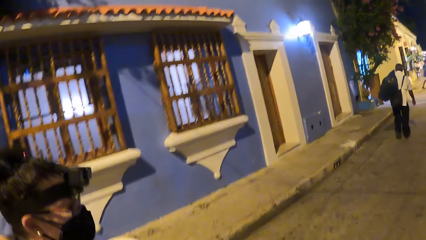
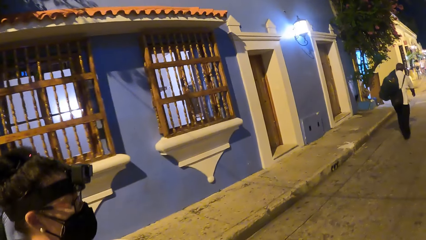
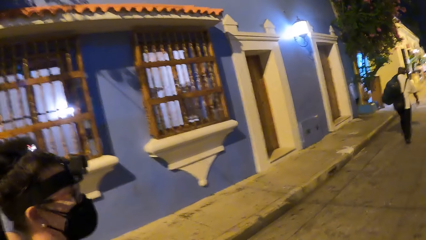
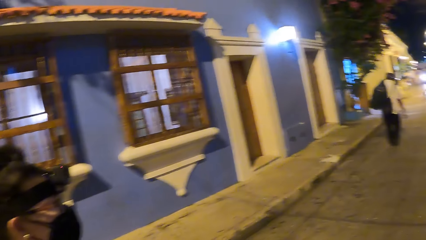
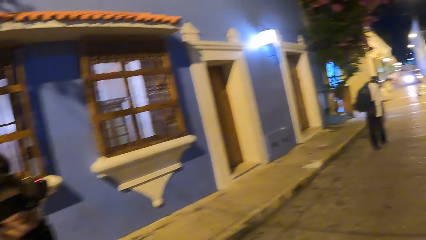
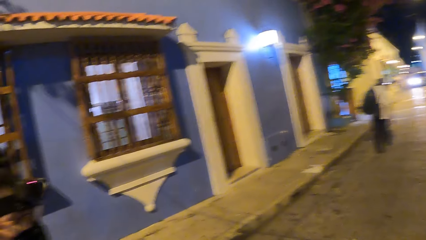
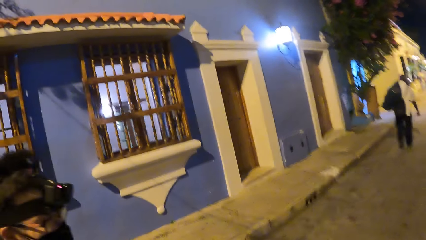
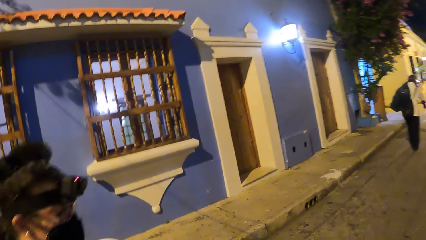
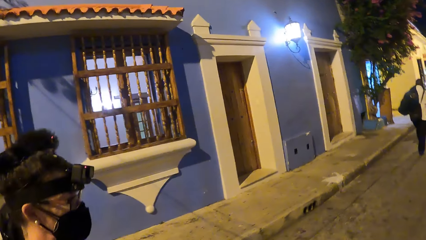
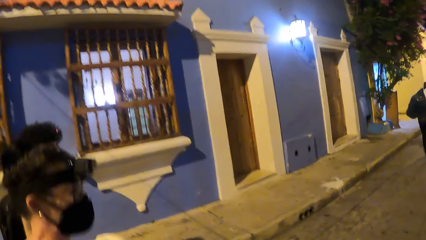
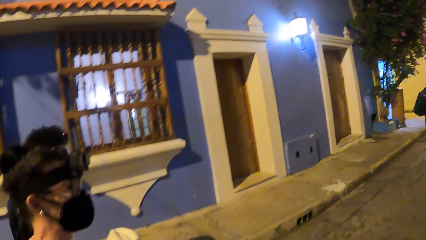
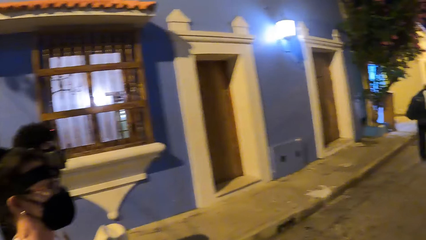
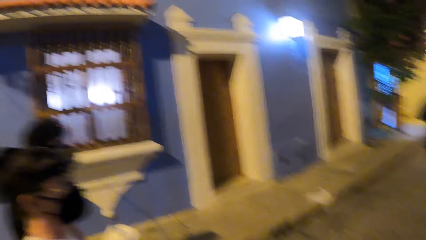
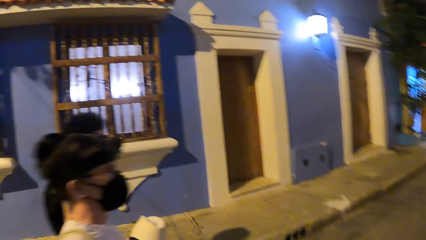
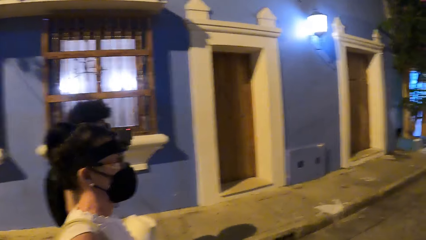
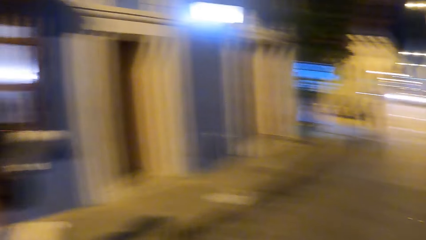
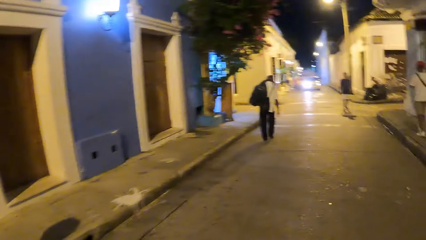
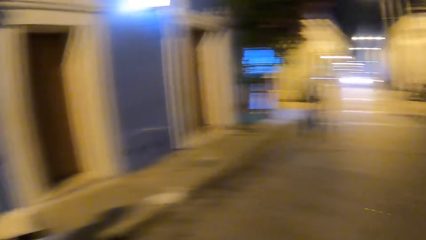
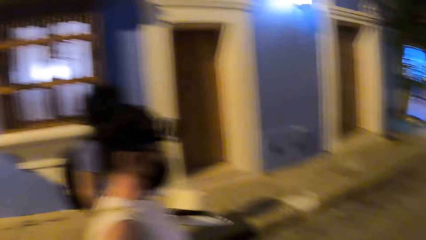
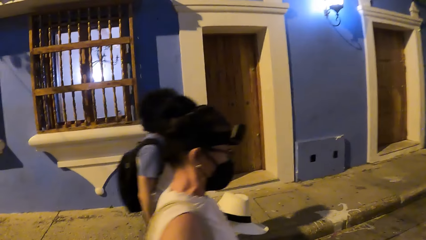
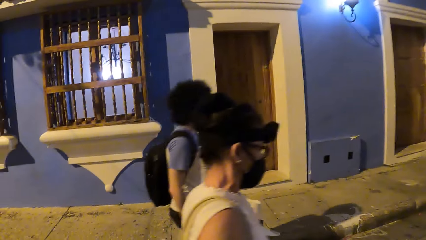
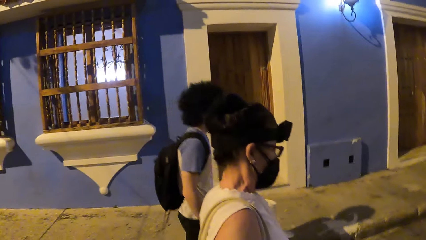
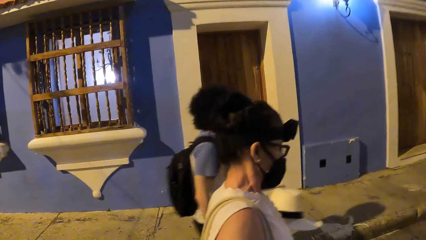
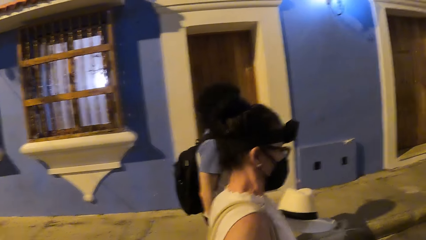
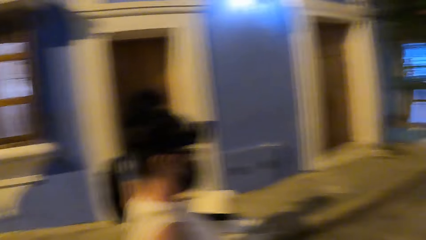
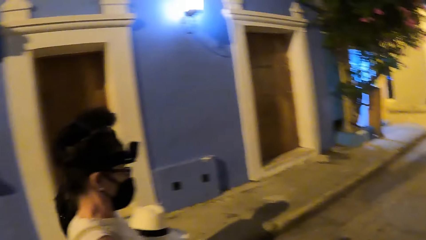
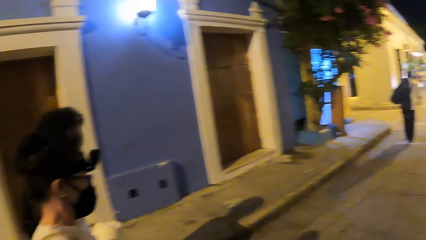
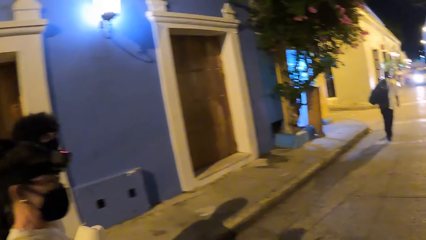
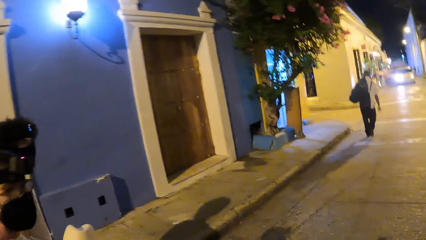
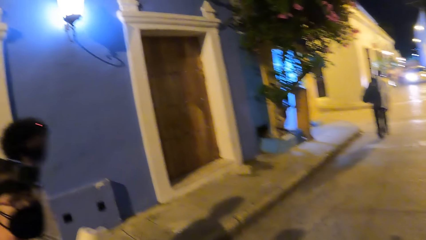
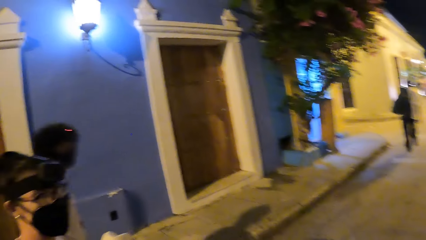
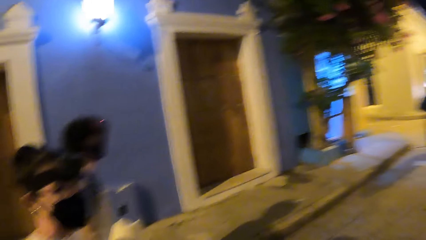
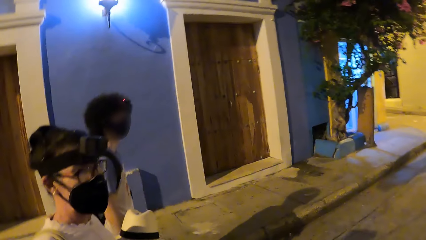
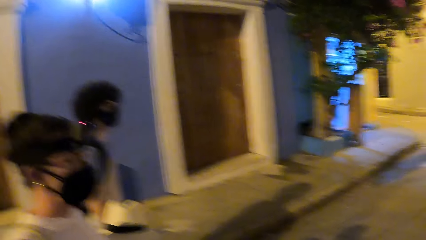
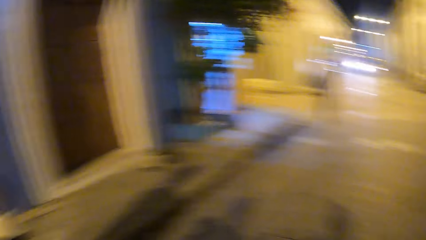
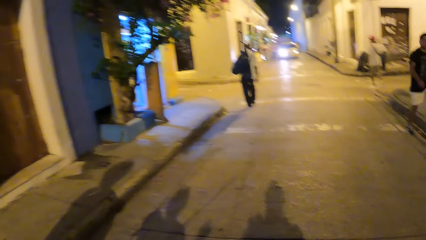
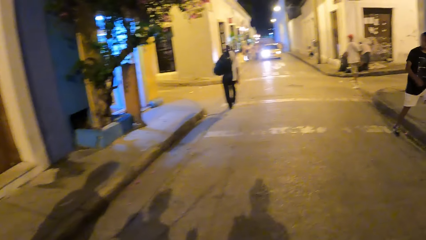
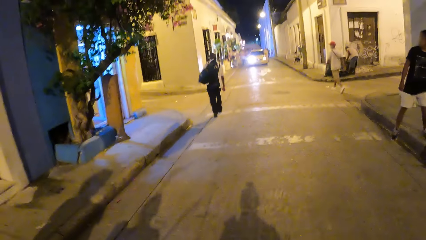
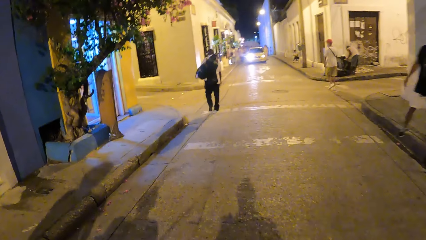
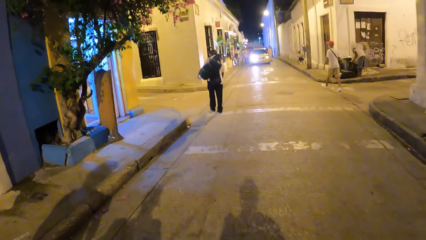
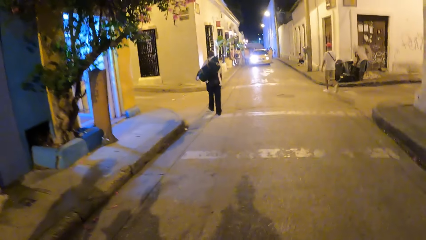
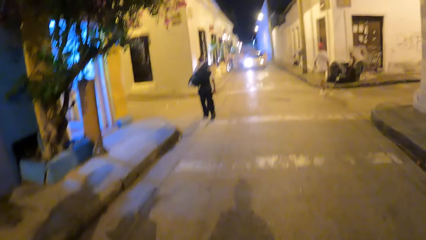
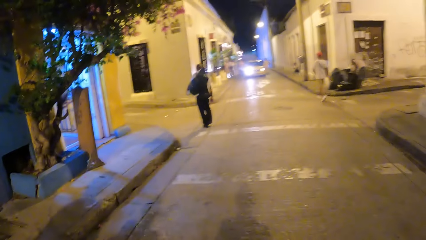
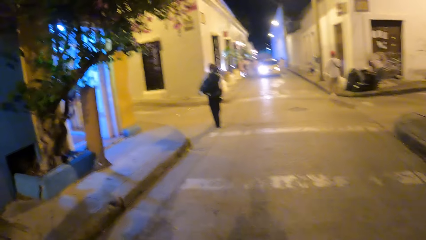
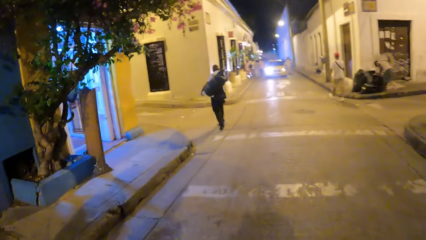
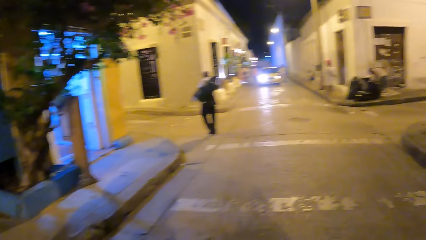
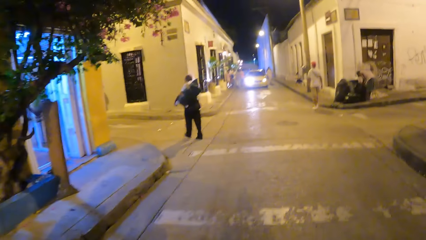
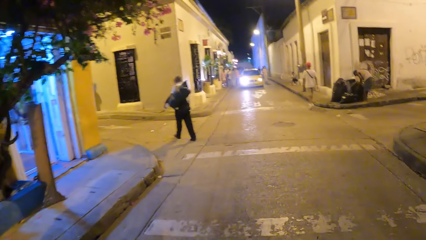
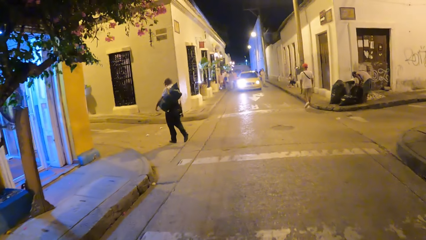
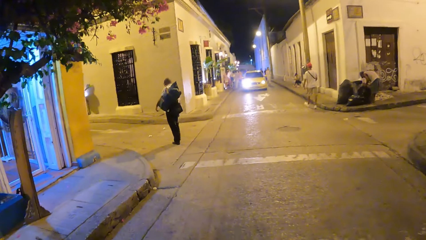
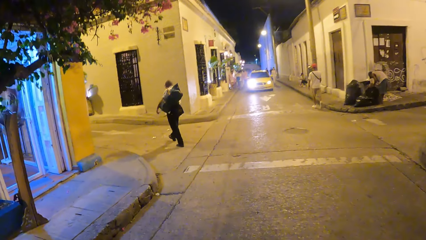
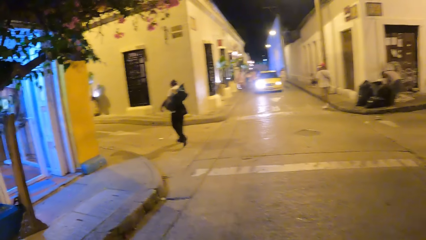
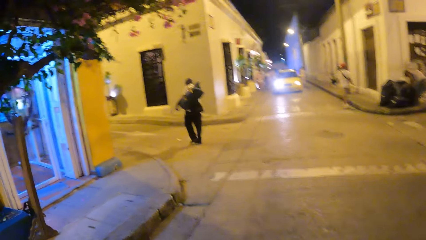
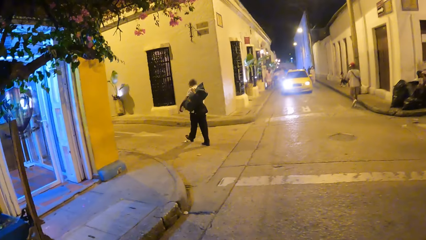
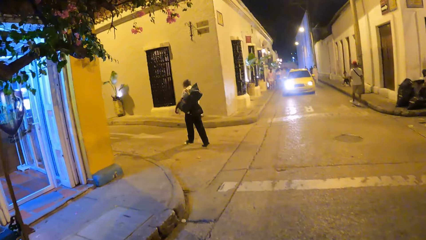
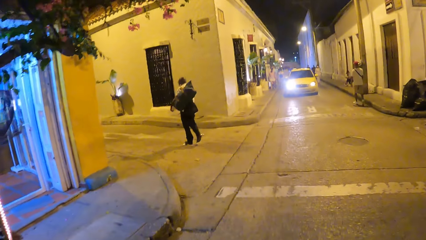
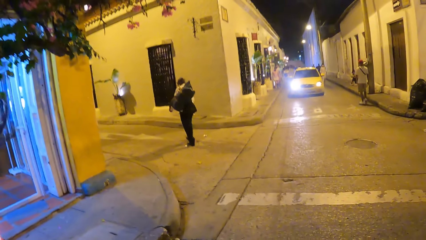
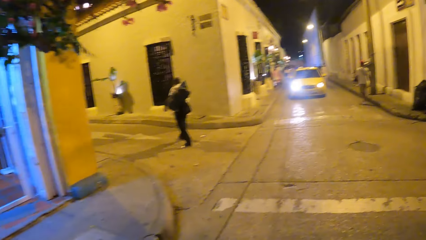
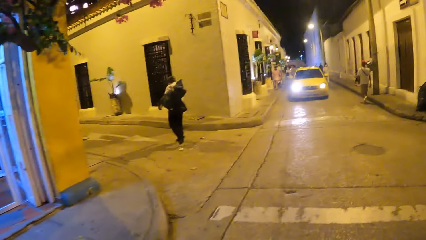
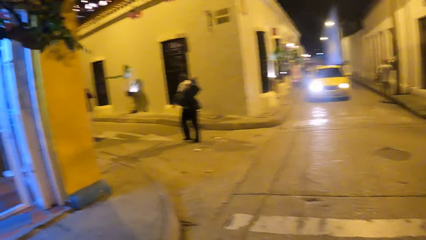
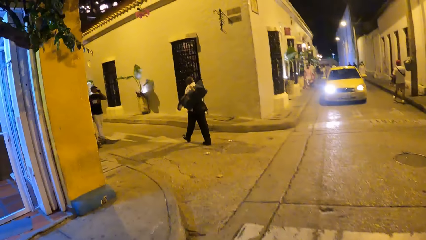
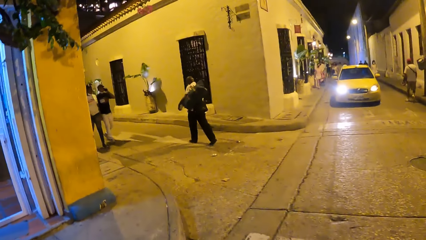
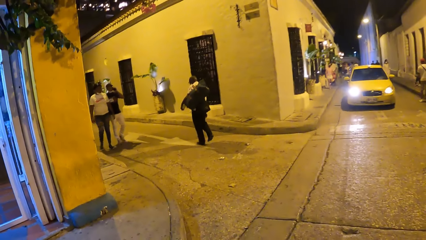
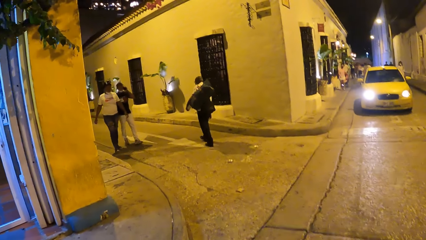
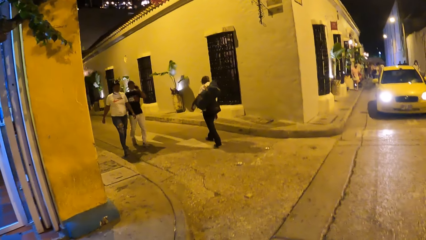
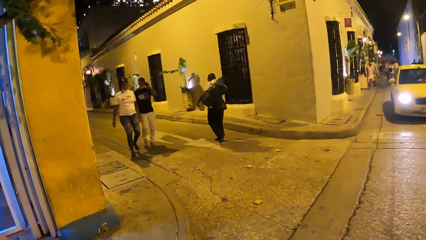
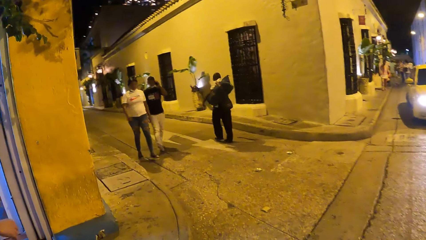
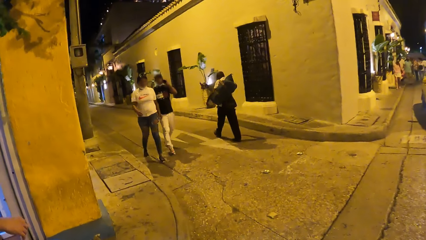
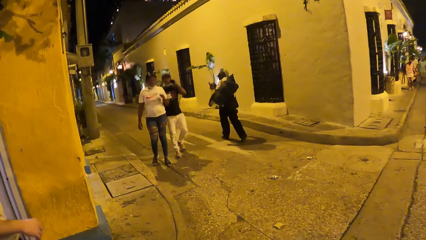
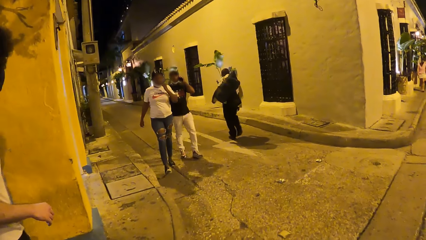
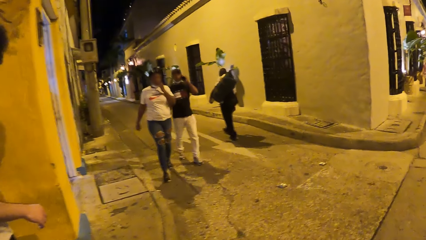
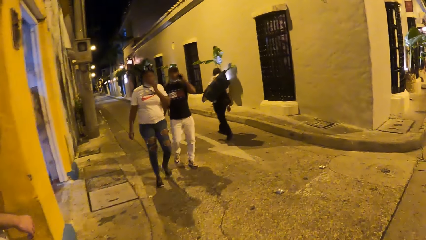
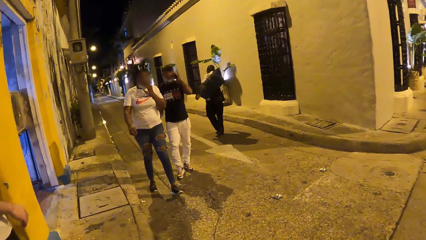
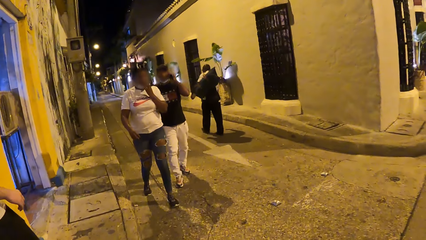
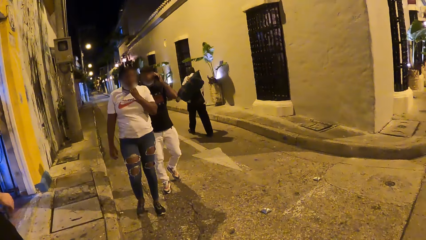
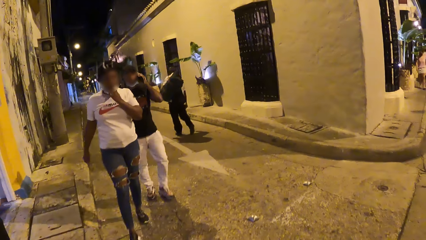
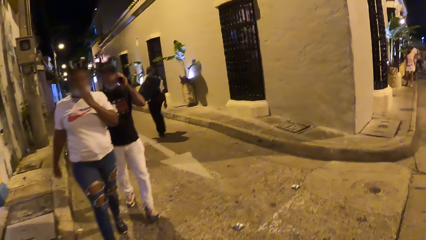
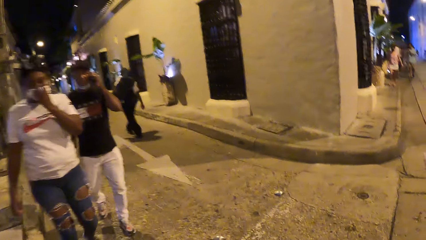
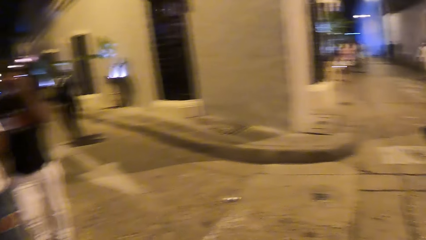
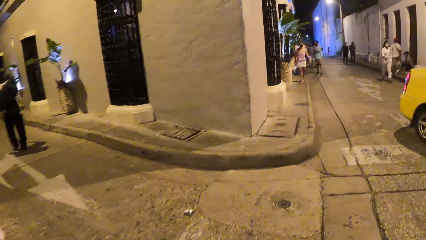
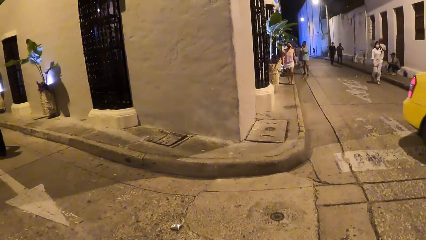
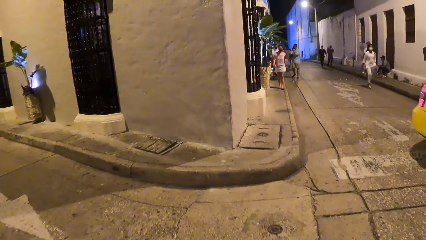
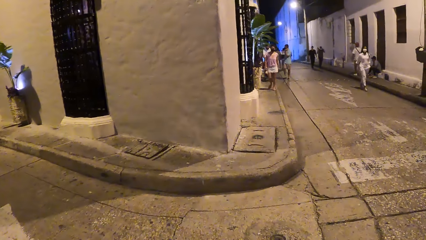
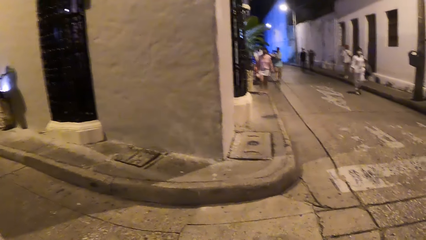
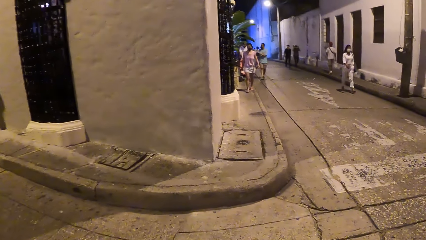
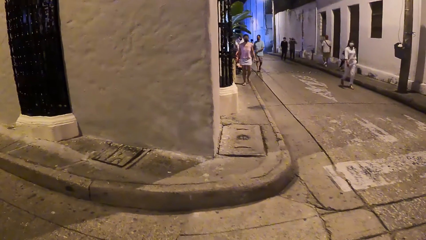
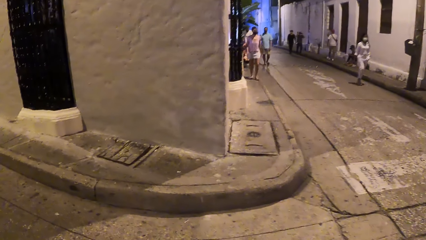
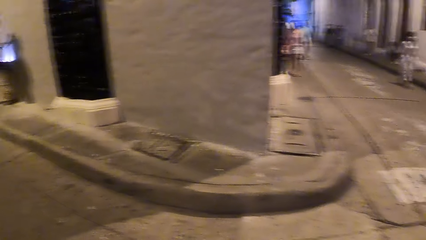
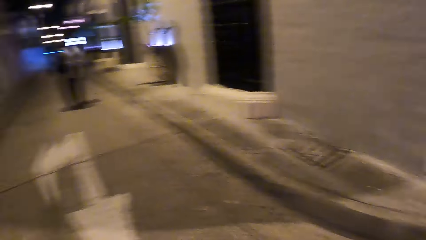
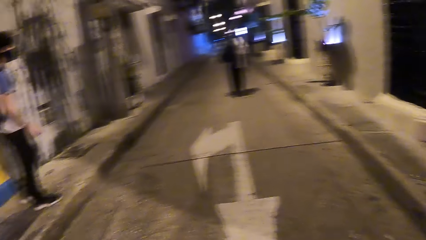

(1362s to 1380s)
The camera wearer looks around. They walk on the street. They look around.
